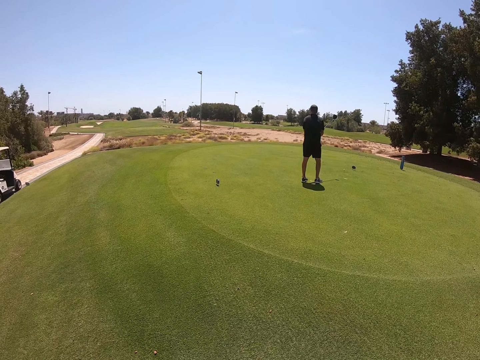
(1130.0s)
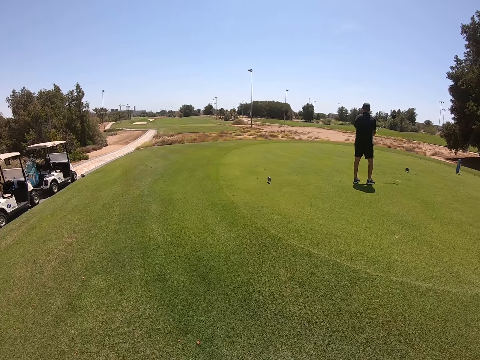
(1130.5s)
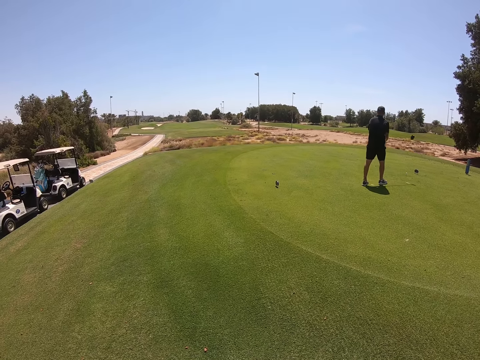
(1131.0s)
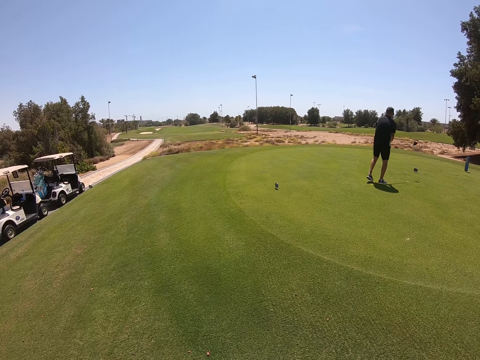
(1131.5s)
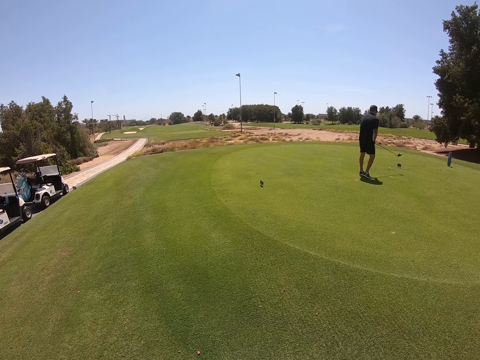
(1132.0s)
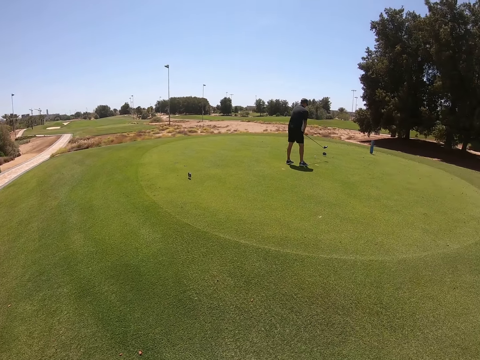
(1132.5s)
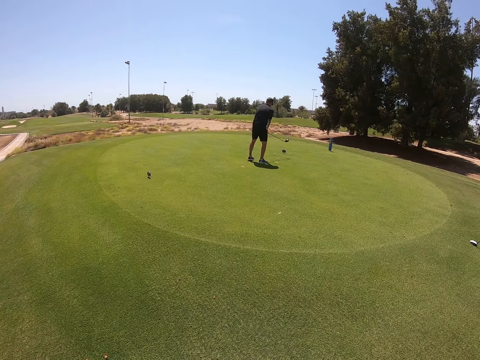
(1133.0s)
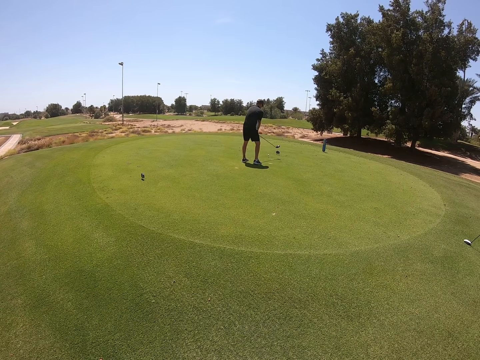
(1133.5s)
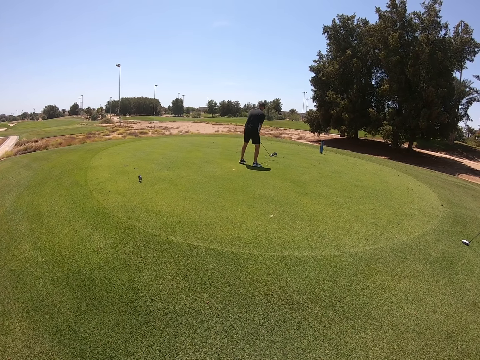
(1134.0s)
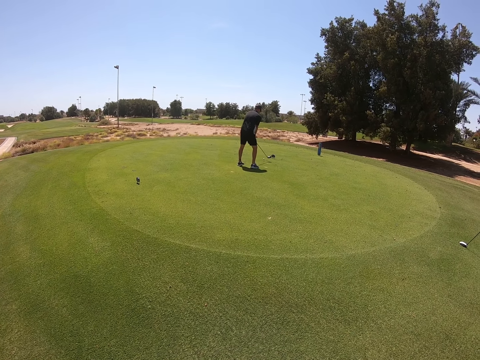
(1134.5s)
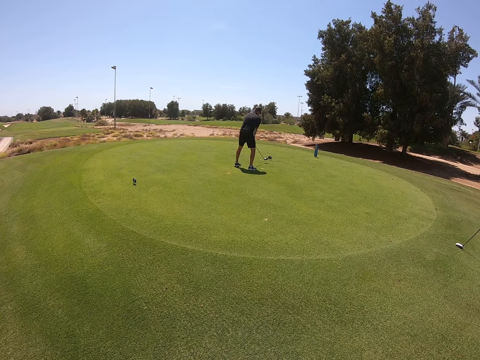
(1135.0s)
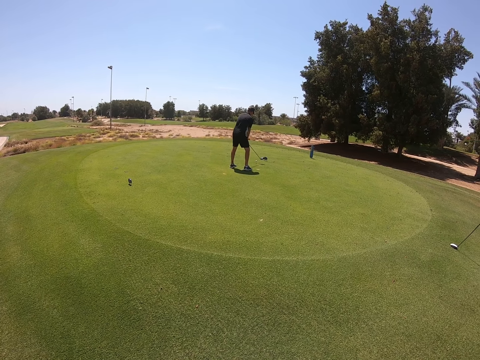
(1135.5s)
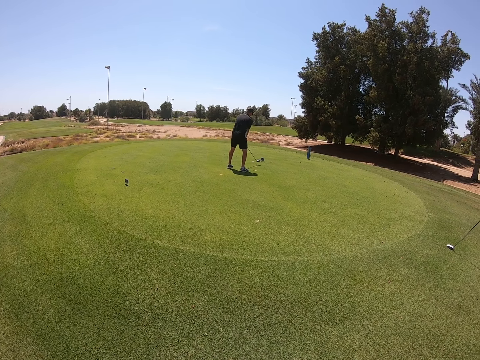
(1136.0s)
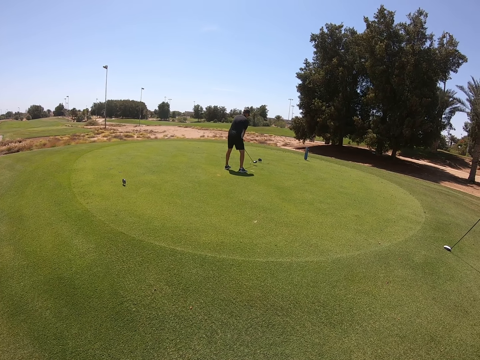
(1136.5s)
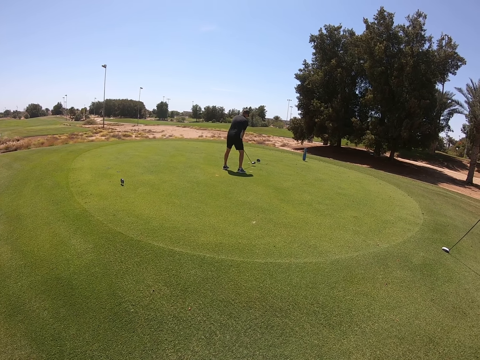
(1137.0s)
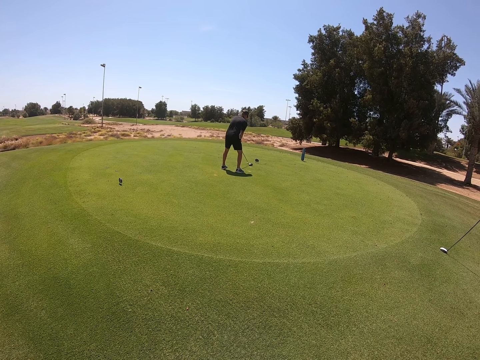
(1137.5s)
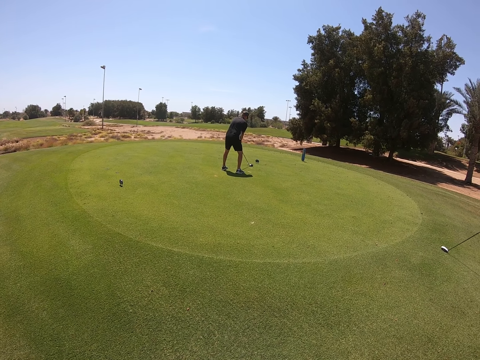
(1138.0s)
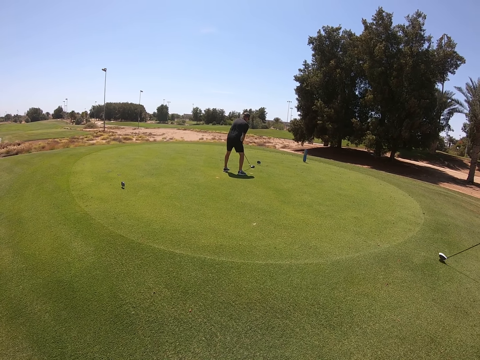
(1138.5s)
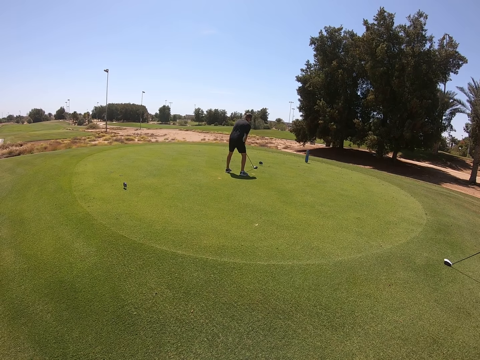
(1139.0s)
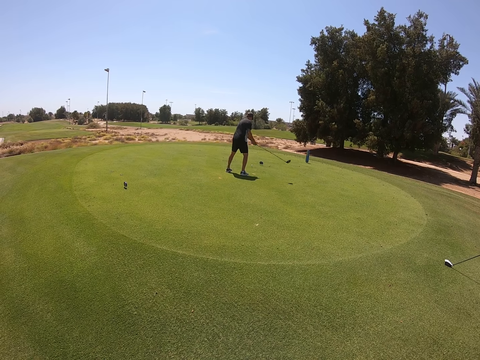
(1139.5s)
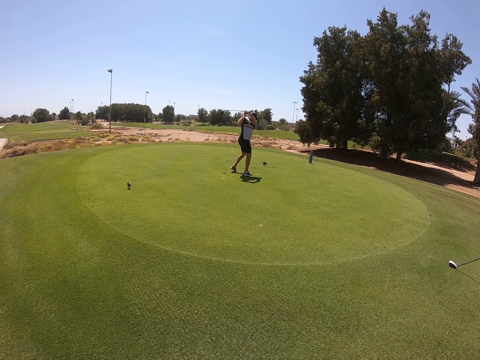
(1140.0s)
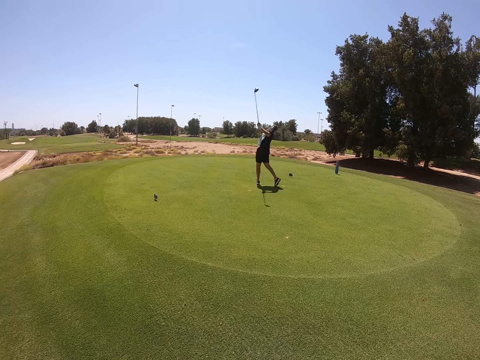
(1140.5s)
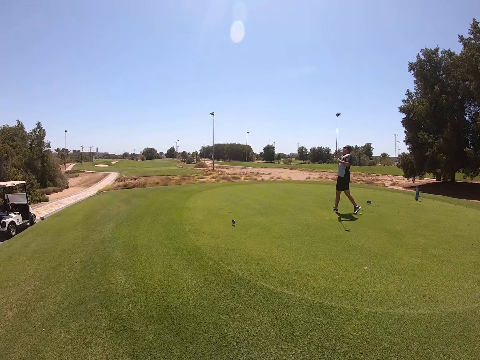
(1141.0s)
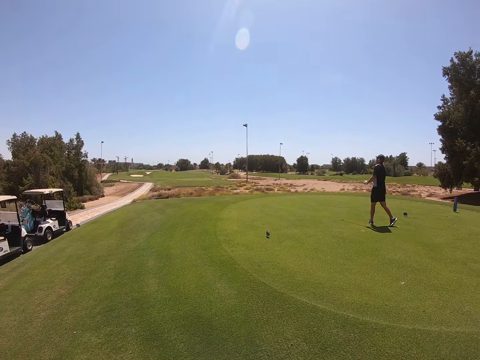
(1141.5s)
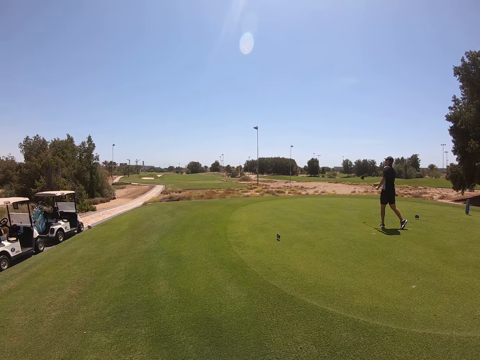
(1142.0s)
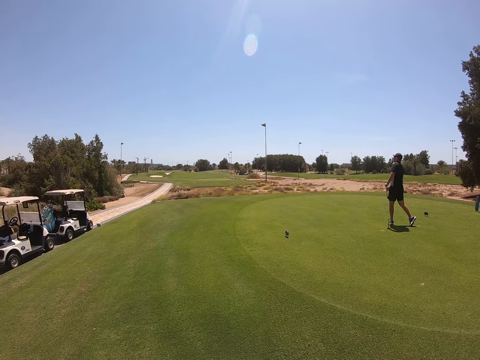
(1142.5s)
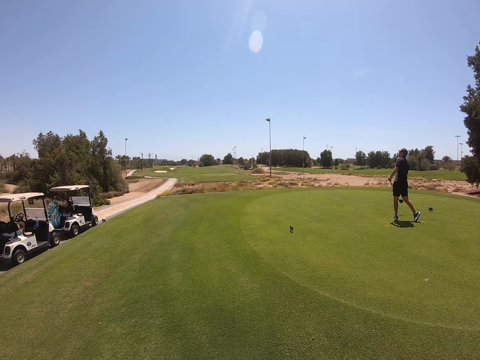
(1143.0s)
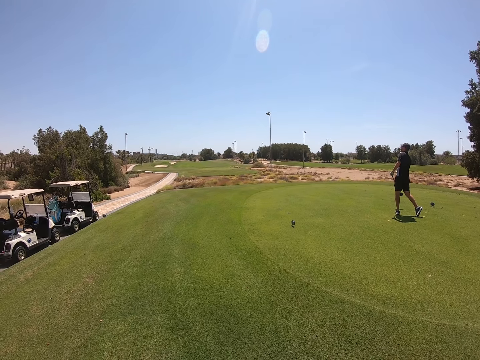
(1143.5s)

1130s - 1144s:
A man plays golf.

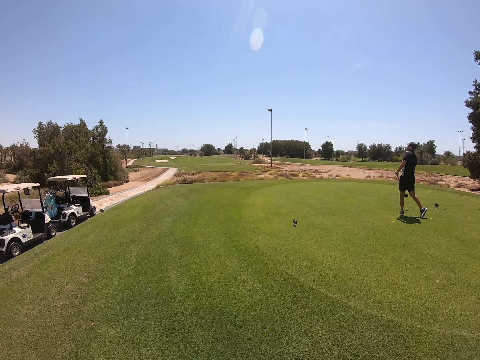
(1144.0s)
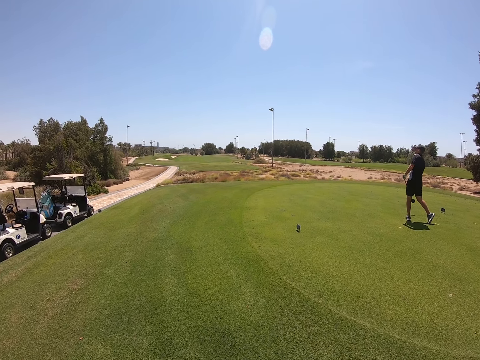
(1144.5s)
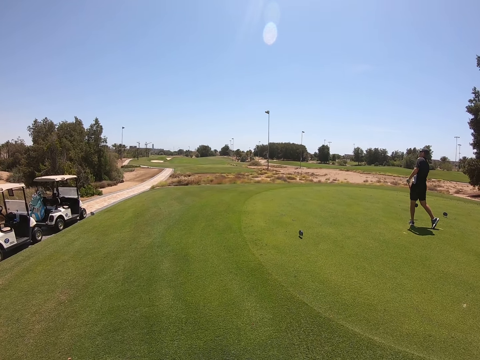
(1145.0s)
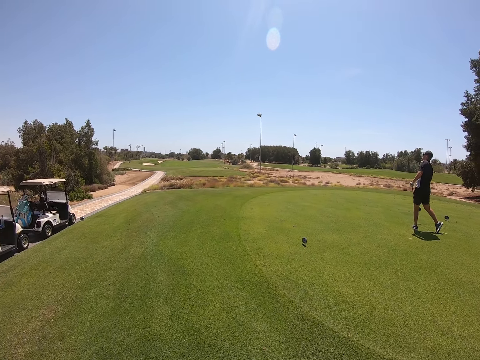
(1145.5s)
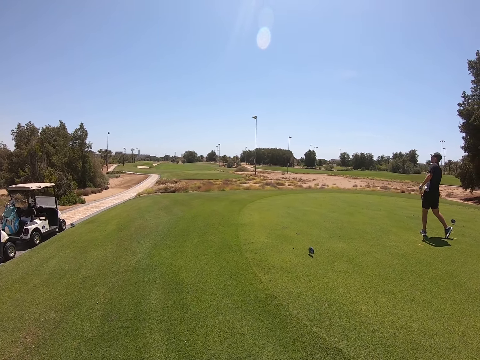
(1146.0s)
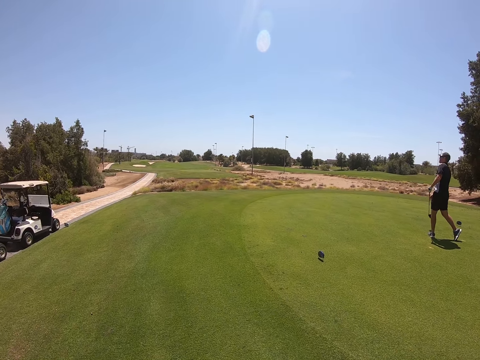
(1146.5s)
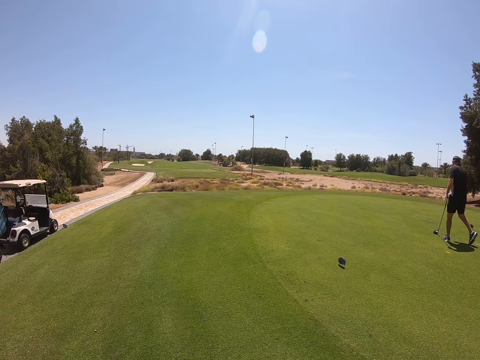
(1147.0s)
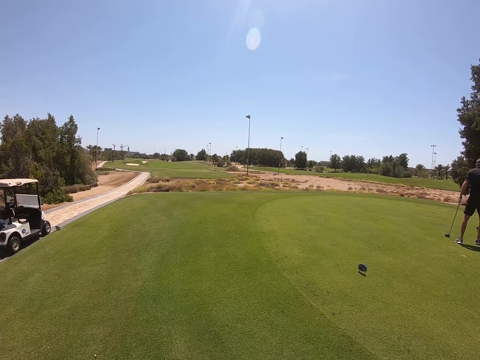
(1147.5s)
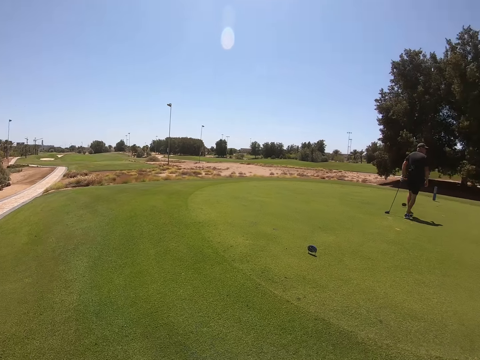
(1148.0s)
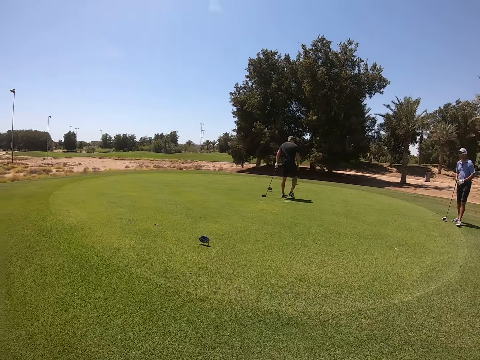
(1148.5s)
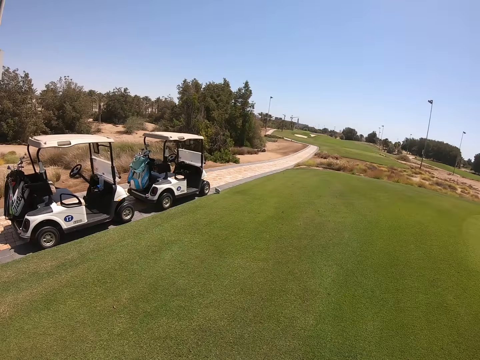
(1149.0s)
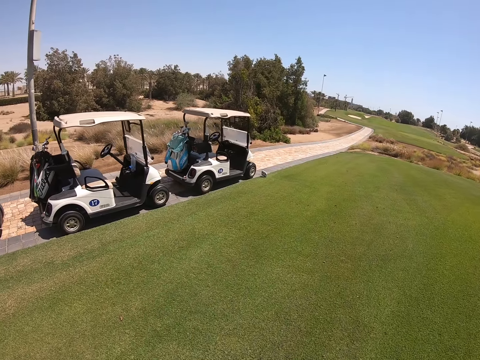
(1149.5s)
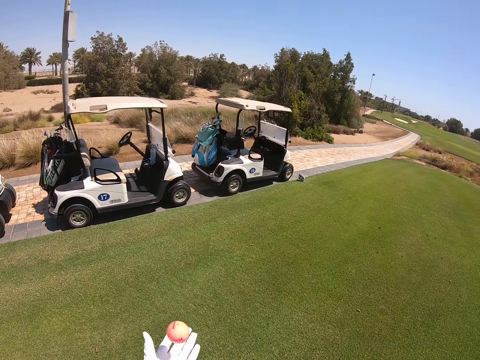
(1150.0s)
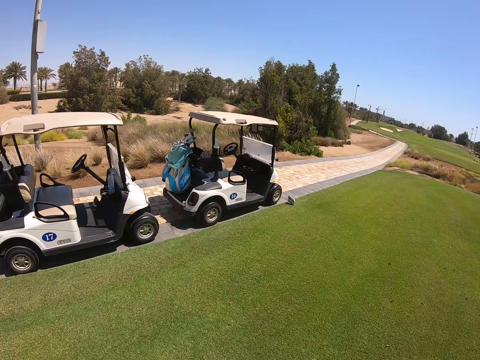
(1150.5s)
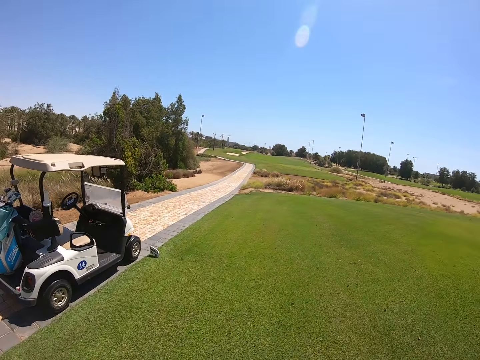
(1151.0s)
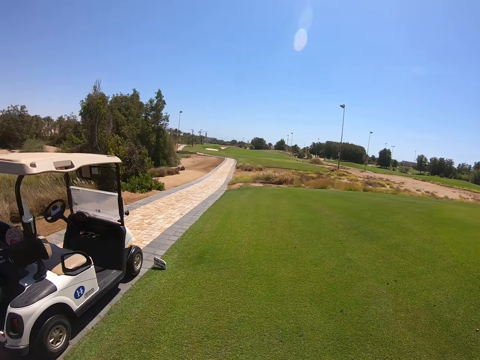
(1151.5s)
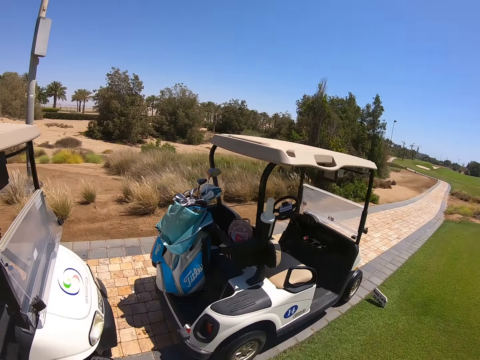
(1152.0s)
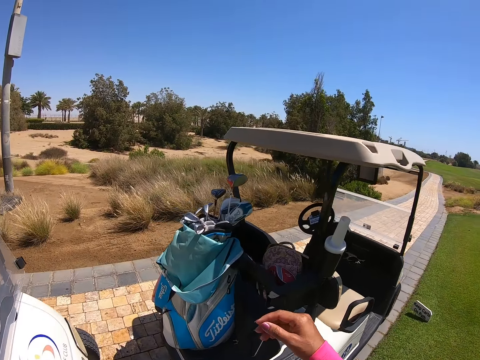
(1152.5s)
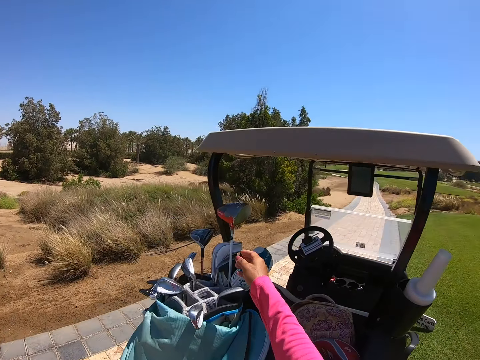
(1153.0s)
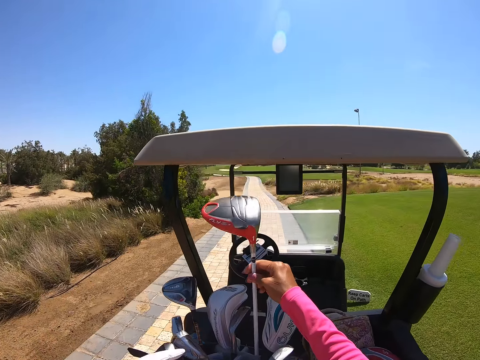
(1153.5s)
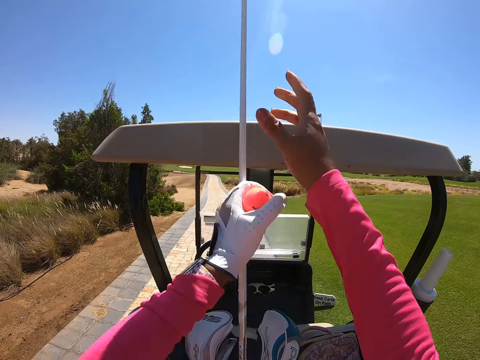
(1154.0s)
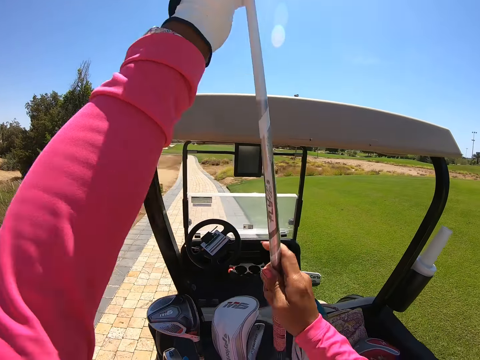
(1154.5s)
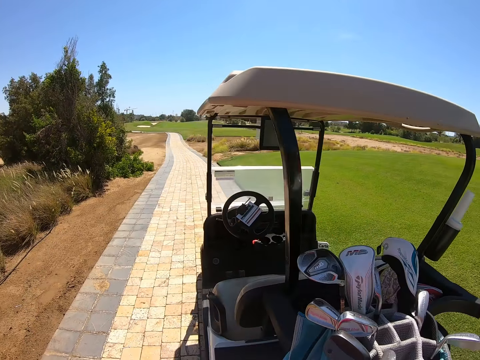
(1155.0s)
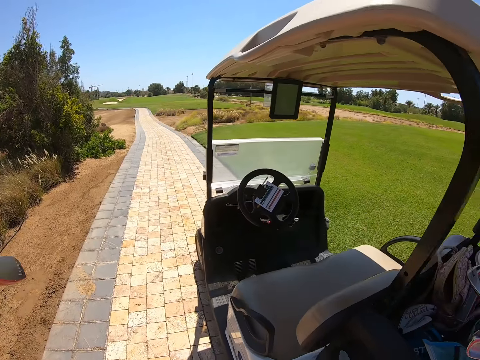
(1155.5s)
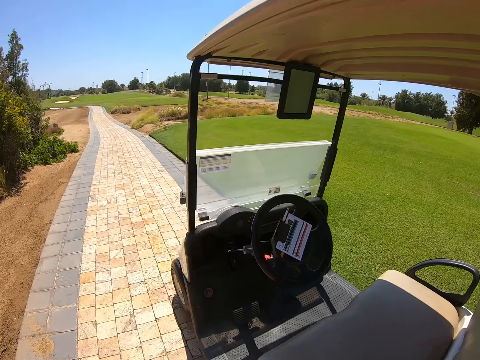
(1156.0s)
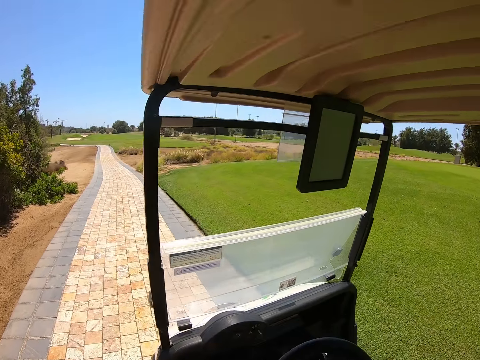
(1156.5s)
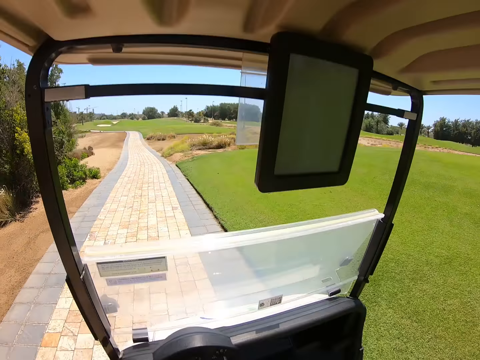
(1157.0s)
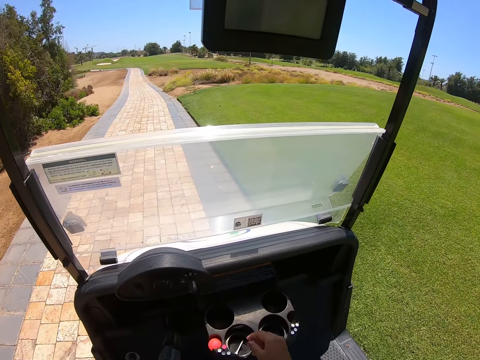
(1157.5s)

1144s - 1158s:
The camera wearer walks in the golf course. They look around, move the golf ball, and walk. They take a golf wood.
